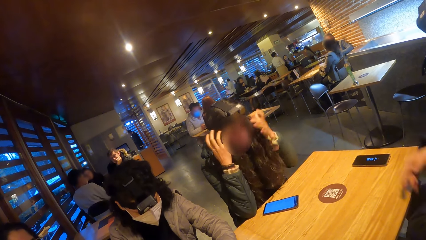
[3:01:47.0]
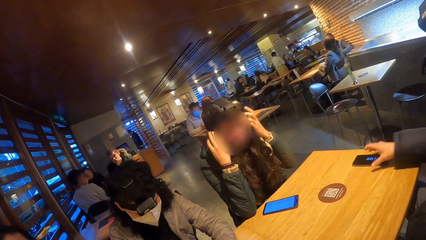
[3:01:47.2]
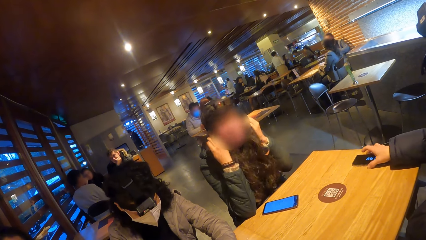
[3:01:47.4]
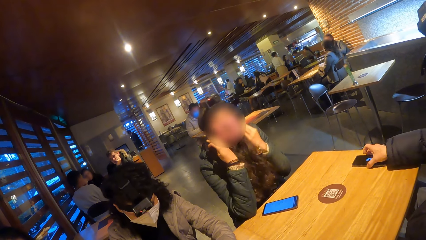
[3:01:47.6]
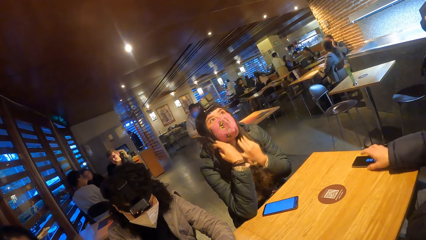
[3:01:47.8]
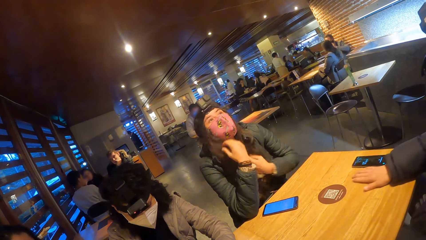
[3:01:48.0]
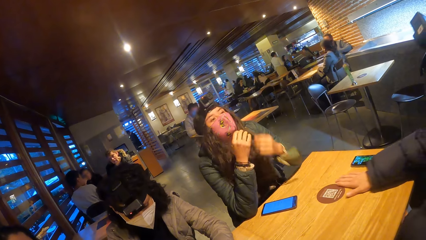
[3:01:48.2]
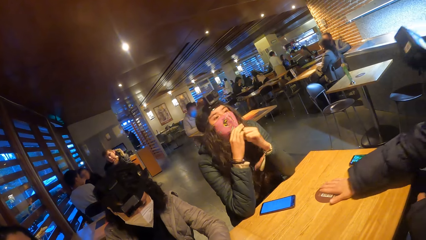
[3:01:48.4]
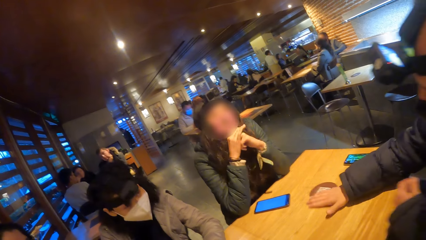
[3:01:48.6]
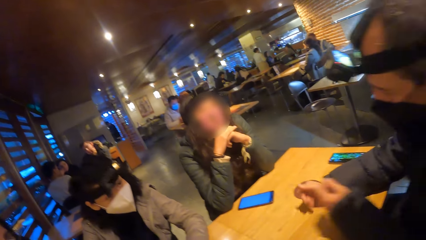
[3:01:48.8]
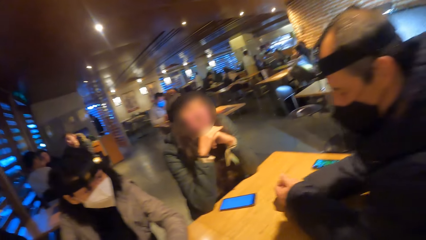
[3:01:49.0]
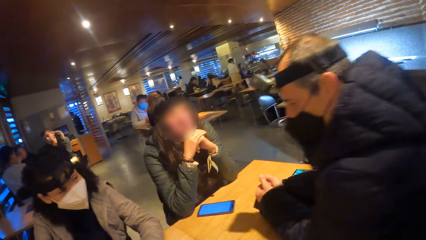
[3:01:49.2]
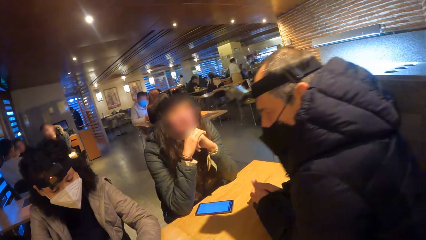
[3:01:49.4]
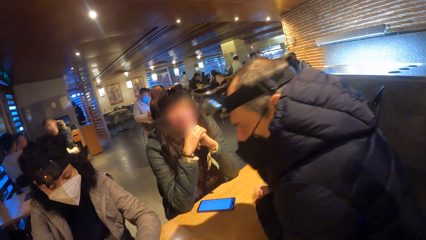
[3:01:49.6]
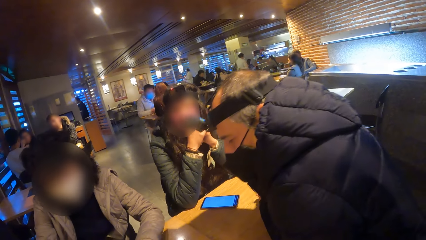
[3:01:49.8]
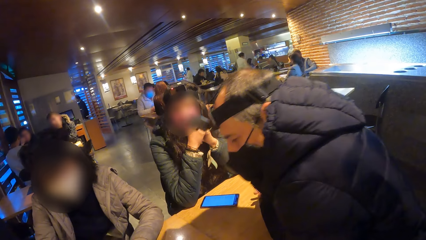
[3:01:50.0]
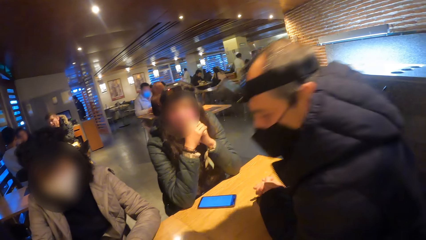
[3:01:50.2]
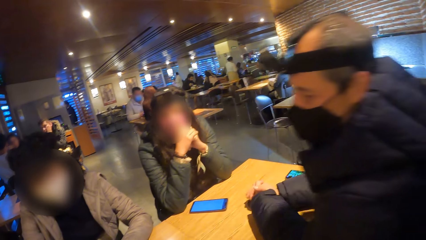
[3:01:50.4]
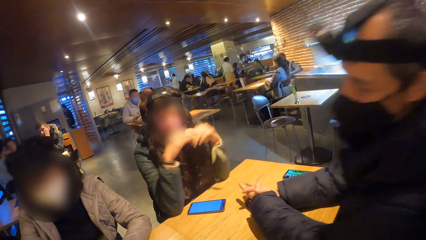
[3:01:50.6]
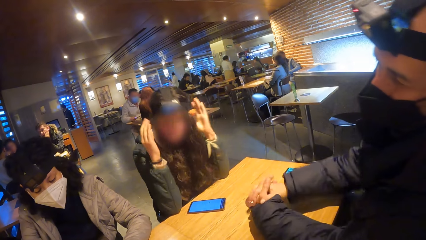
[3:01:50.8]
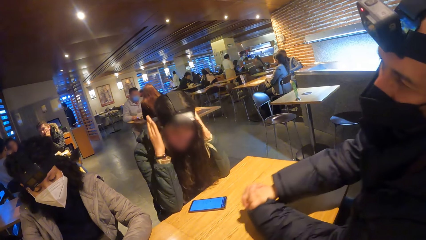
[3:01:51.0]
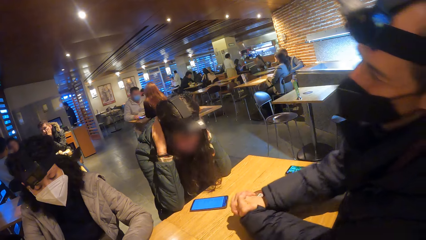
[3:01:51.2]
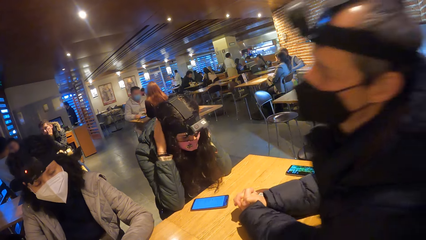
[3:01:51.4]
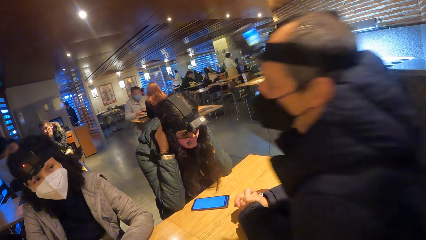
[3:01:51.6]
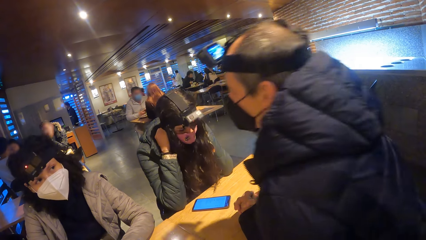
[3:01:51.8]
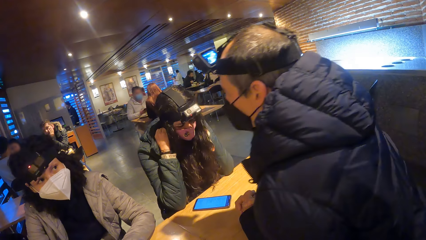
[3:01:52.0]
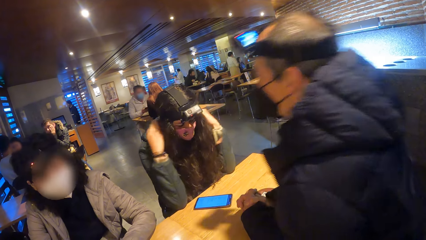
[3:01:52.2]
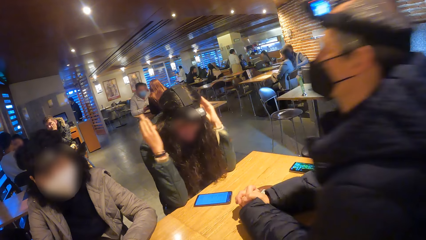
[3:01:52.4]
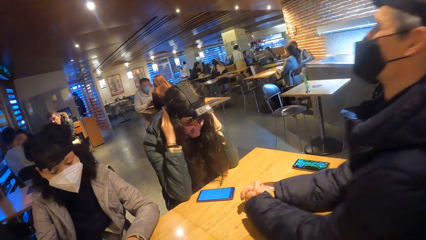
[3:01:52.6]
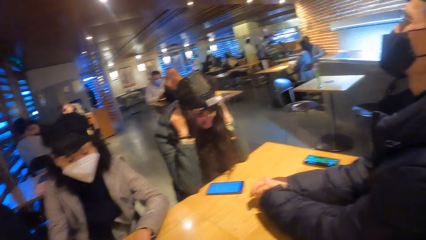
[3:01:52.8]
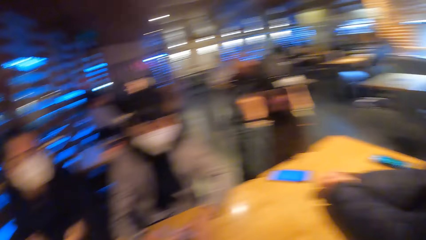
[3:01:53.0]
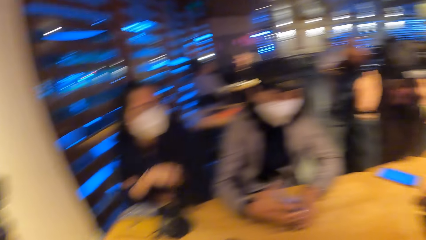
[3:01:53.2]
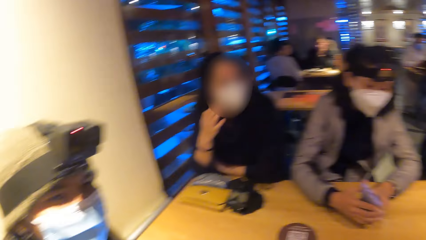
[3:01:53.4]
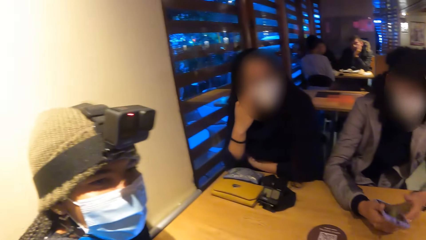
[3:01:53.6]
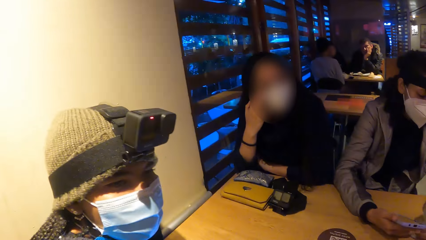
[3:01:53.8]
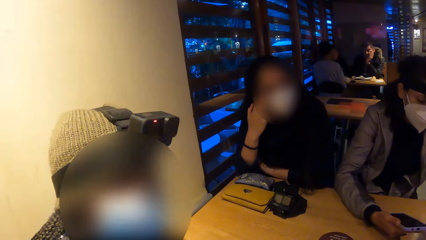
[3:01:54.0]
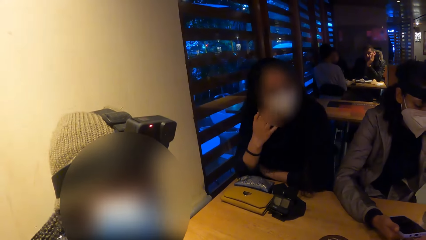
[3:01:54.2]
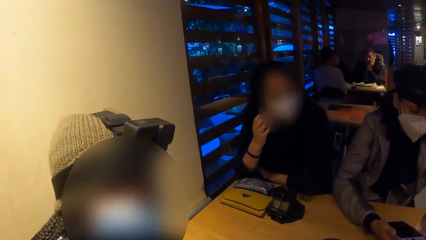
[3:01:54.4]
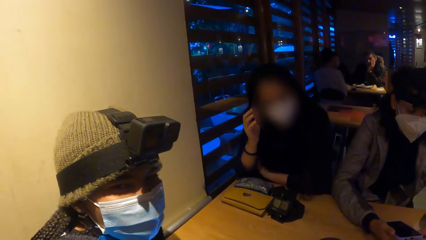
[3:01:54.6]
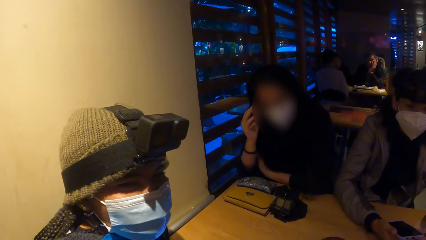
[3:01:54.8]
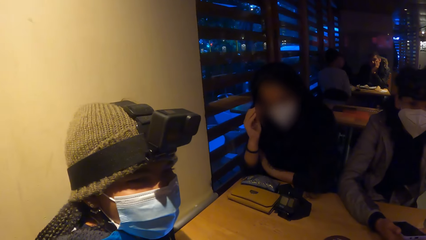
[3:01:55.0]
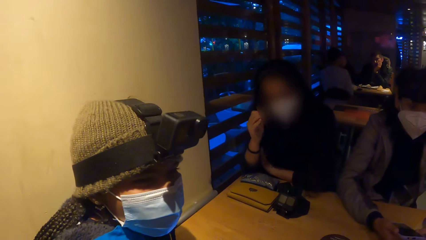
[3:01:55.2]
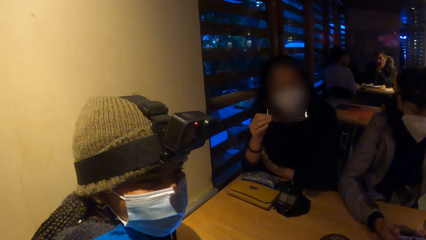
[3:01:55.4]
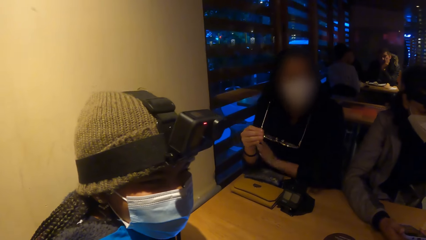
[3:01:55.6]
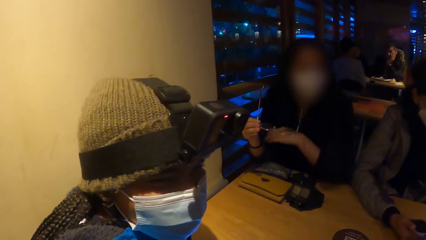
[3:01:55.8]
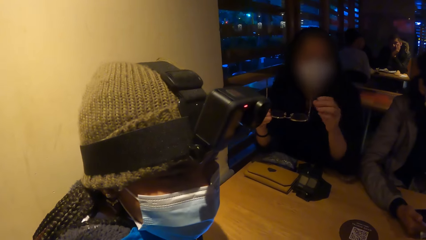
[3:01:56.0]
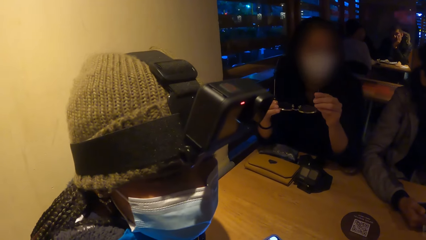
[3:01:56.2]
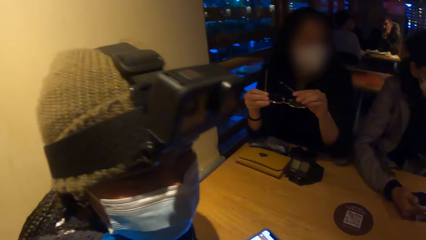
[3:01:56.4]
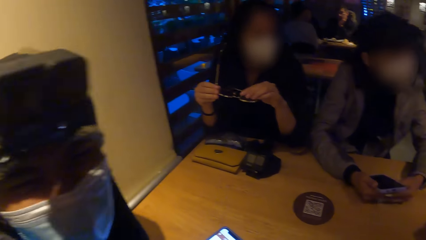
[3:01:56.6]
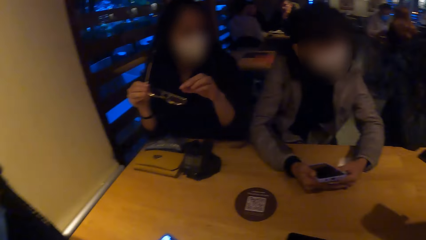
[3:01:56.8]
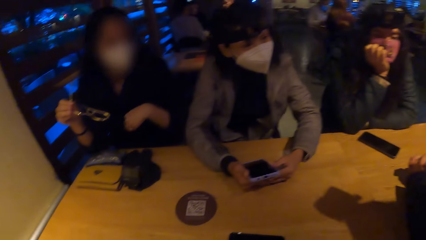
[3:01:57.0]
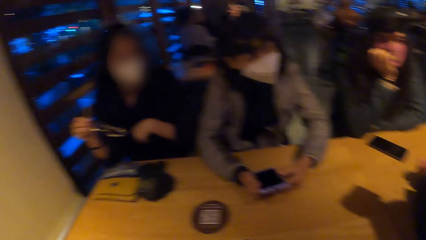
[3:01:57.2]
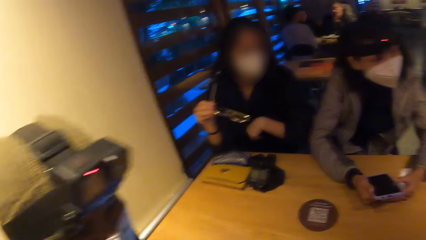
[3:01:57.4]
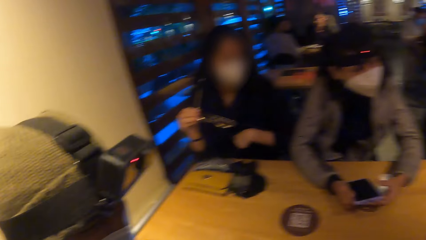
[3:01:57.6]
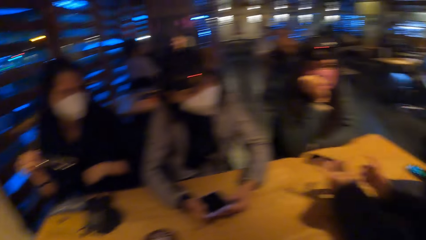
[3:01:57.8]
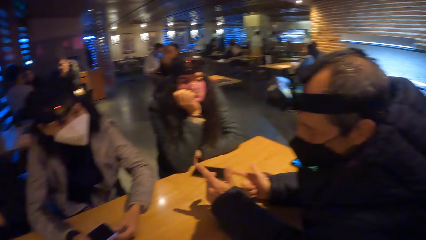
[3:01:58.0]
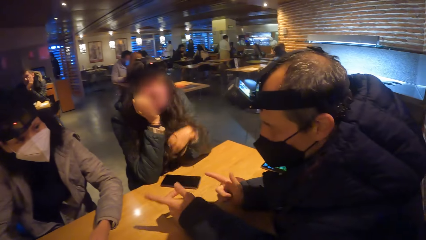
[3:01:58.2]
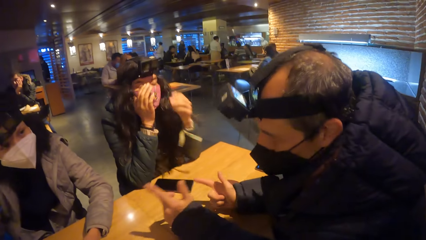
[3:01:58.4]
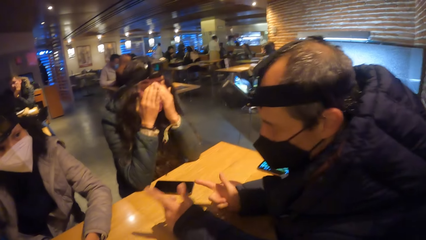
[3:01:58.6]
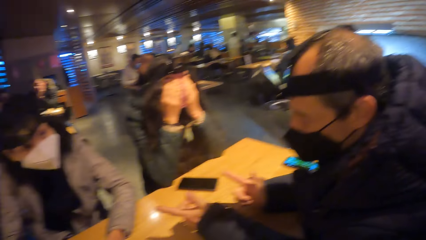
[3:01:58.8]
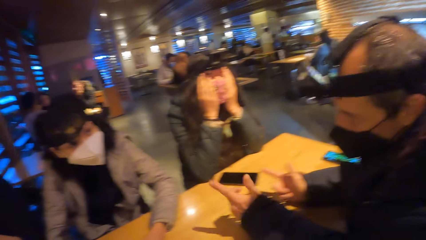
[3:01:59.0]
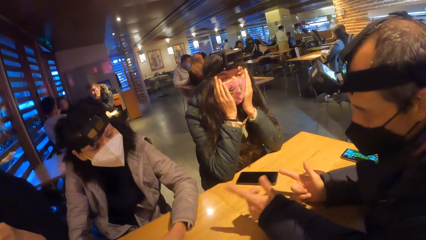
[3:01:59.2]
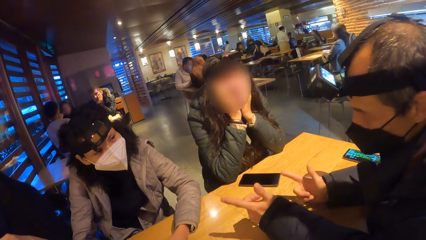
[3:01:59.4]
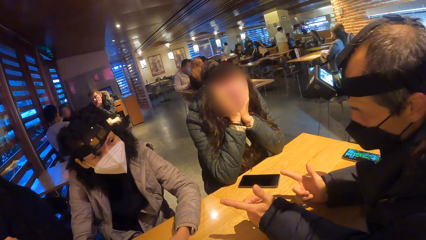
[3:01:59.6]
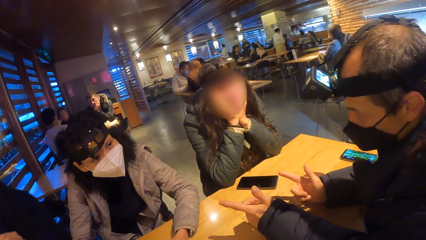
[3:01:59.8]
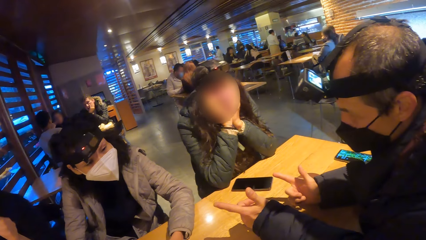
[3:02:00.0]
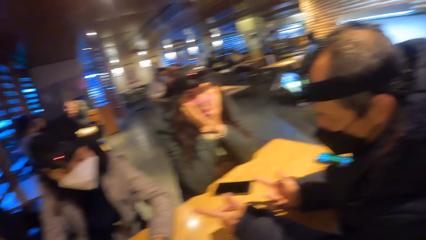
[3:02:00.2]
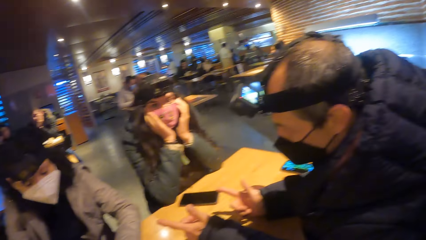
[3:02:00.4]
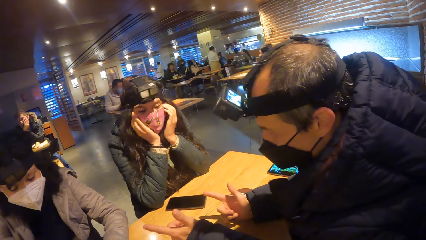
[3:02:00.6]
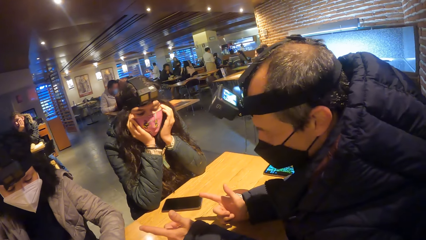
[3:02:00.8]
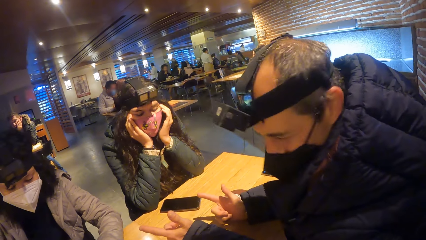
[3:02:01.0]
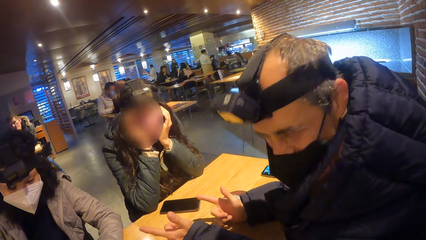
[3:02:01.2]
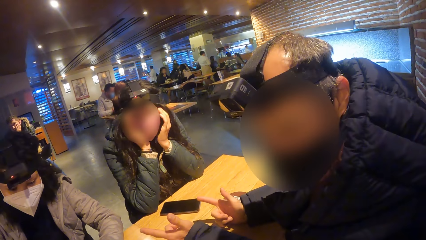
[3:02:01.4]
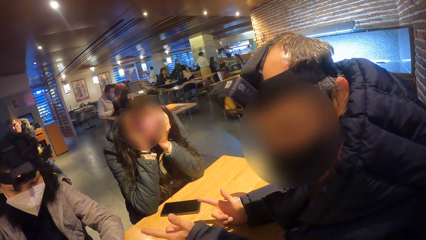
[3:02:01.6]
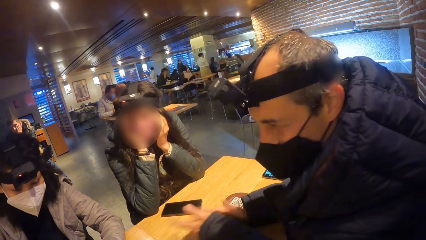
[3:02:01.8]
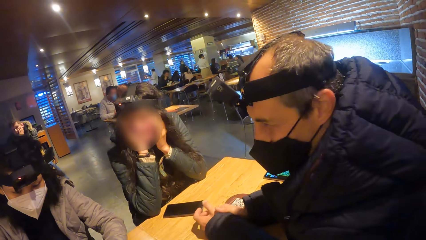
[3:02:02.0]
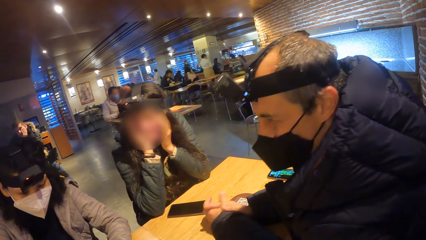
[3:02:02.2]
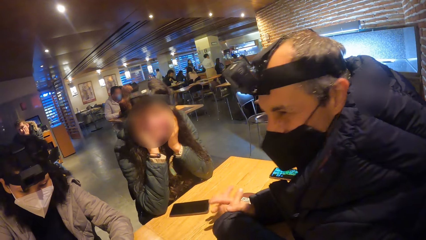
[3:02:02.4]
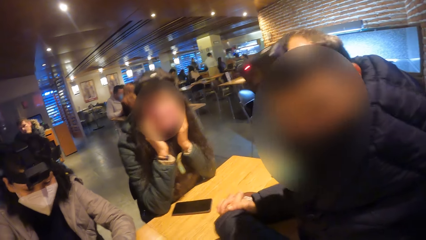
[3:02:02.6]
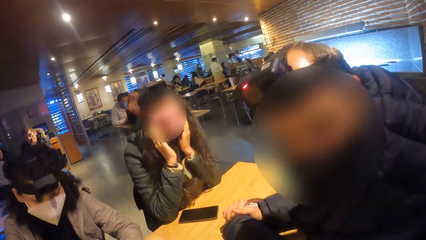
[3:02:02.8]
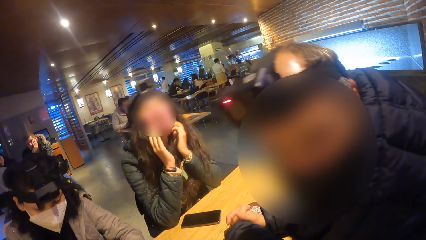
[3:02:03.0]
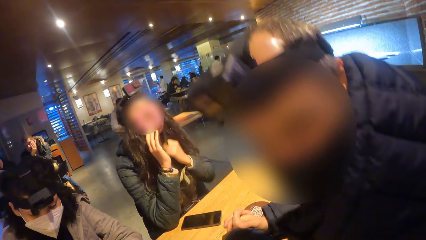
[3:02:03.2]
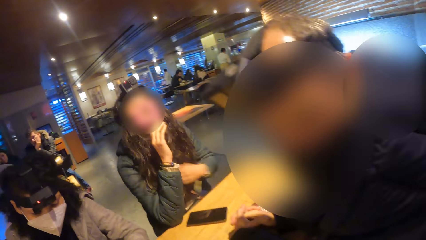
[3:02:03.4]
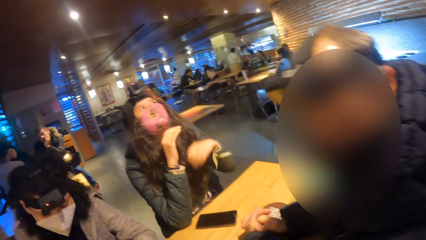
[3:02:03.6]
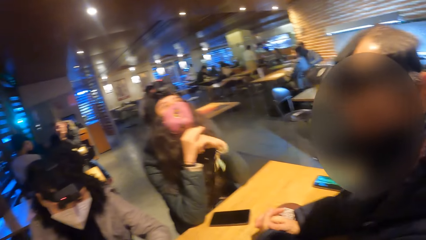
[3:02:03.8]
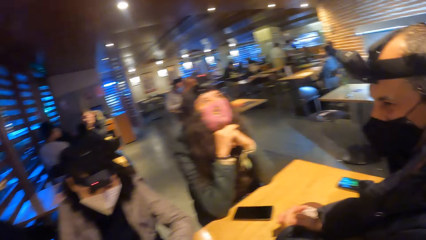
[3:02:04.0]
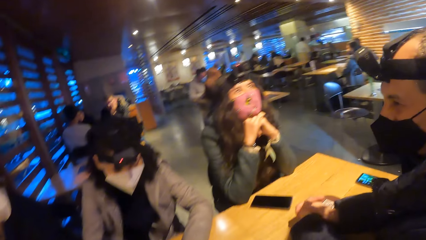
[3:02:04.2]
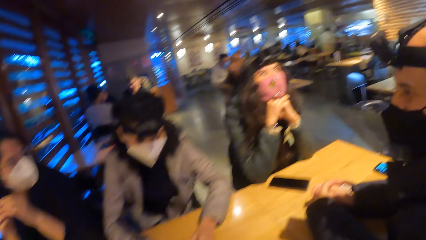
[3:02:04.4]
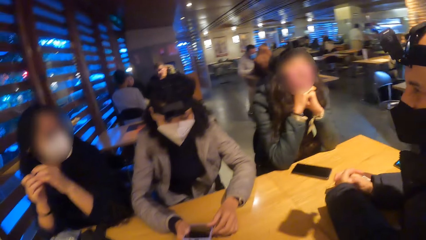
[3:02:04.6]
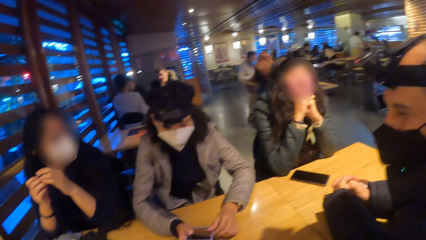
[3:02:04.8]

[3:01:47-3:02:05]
The woman packs her hair with both hands. The man touches a phone on the table with his right hand, places his right hand on the table, and places both hands on the table. The woman touches her hair with both hands. Another woman touches her glasses with her right hand. The camera wearer turns towards the other woman and a third woman. A woman converses with the camera wearer. The second woman removes her glasses with her right hand. The second woman holds the glasses with both hands. The camera wearer turns towards the second woman, a fourth woman and the first woman. The second woman removes her left hand from the glasses. The camera wearer turns towards the third woman. They turn towards the man, the first woman and the fourth woman. They look around. The first woman touches her face with both hands. The man moves both hands on the table. The man turns towards the camera wearer. The man turns towards the second woman. The man turns towards the camera wearer. The first woman removes both hands from her face.
